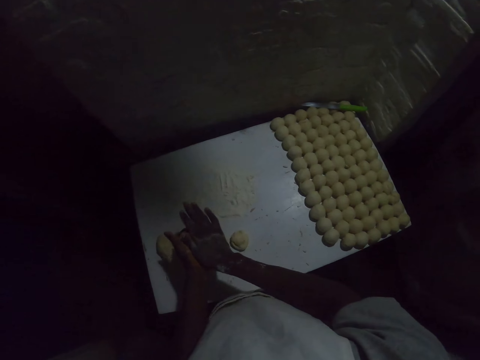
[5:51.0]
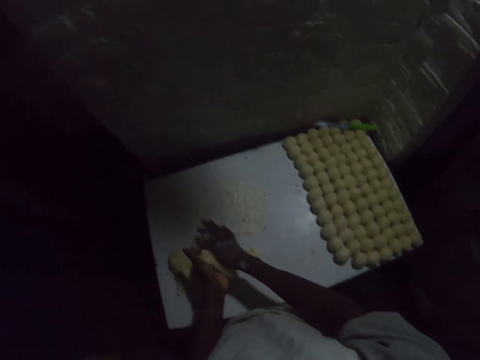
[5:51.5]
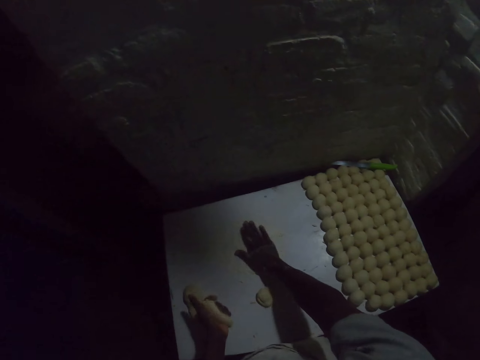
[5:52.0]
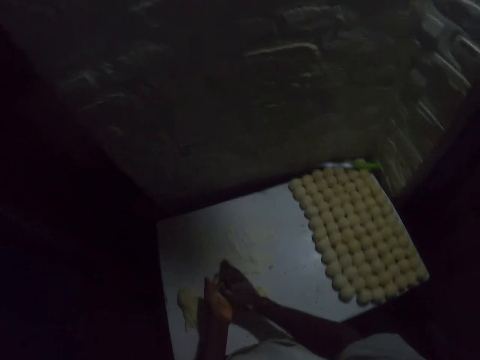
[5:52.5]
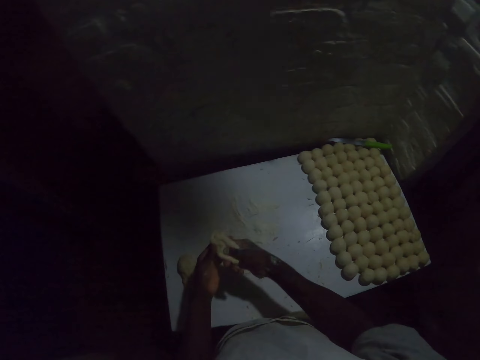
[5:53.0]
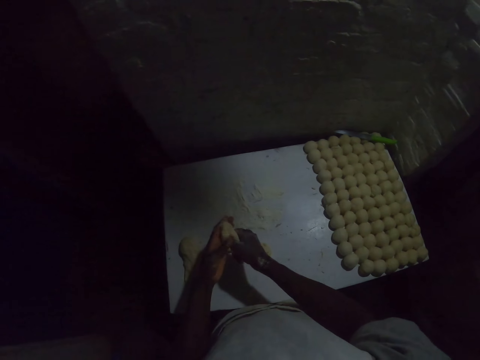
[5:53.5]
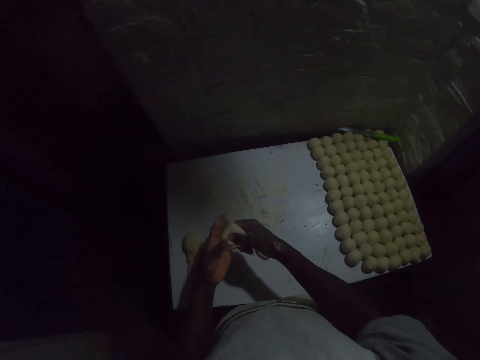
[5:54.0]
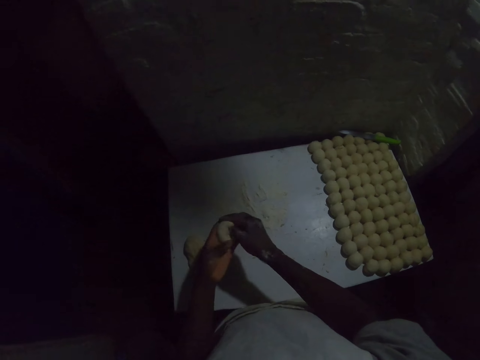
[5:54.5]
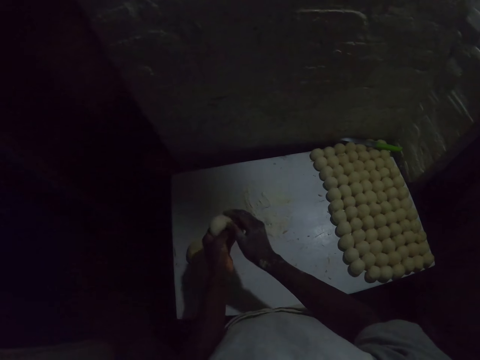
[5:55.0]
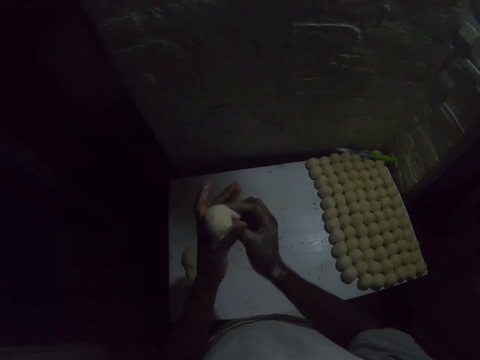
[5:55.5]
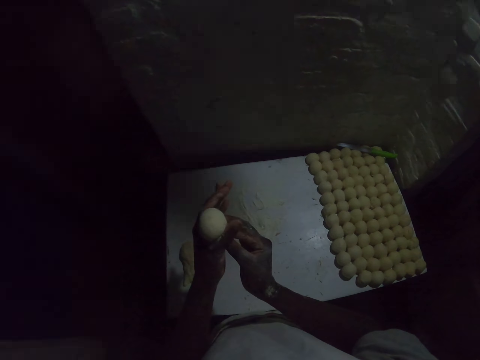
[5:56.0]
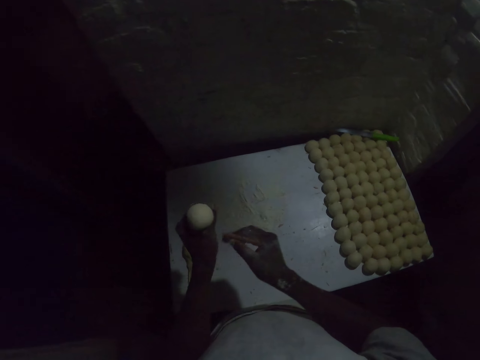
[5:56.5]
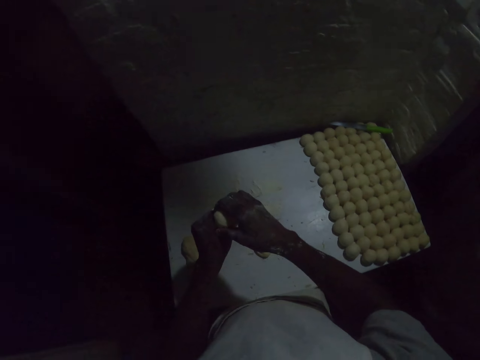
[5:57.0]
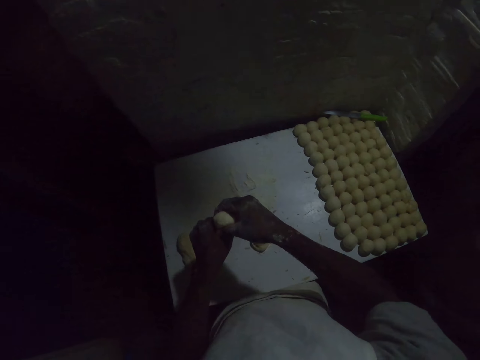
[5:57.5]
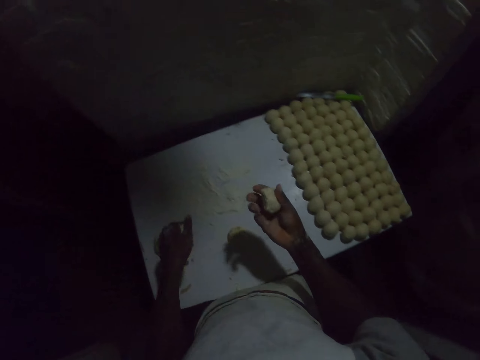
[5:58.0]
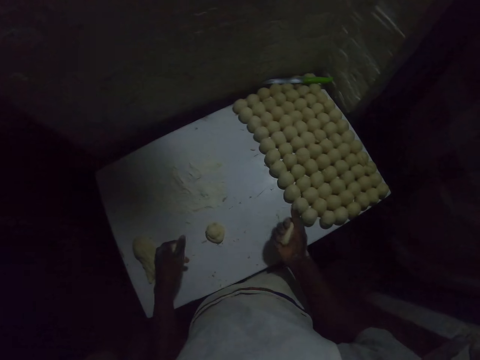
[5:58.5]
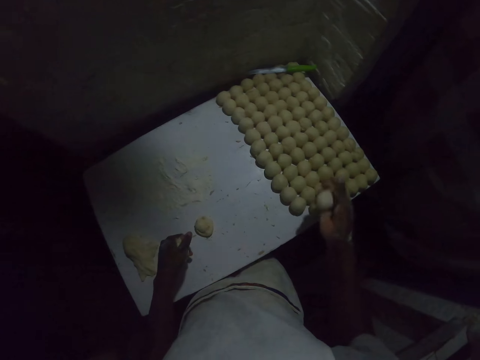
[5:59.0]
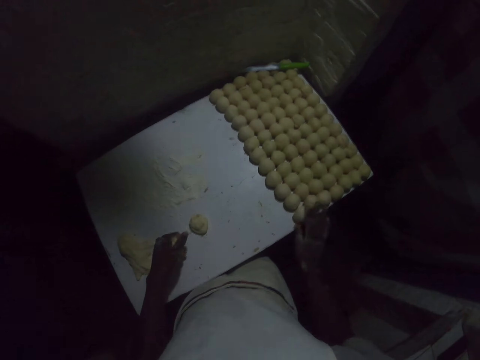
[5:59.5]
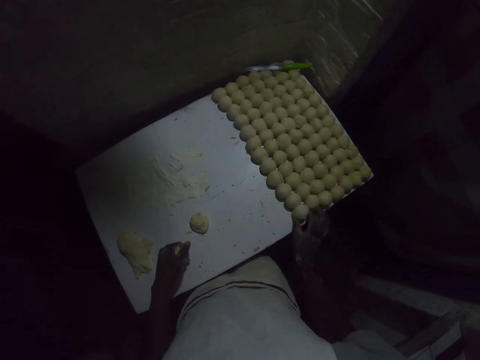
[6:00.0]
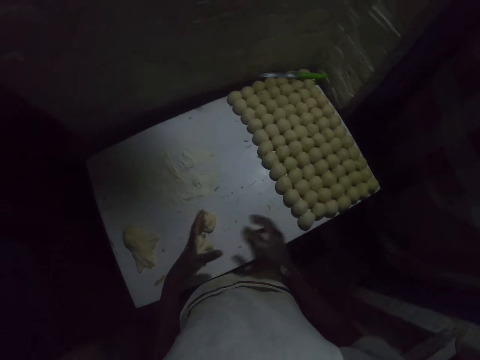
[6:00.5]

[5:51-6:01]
The camera wearer deforms the dough. They make a round shape with the dough. They cut the dough. They put the round dough on the table.

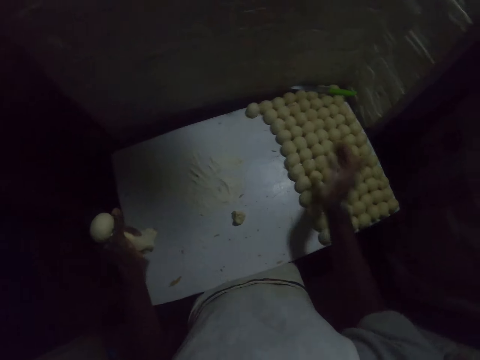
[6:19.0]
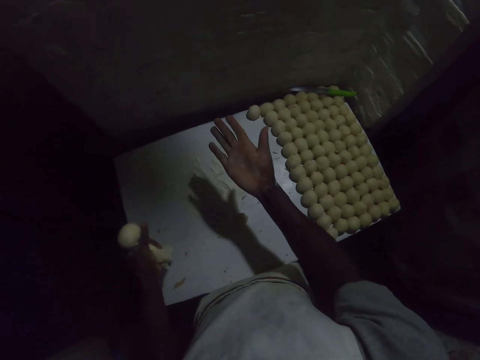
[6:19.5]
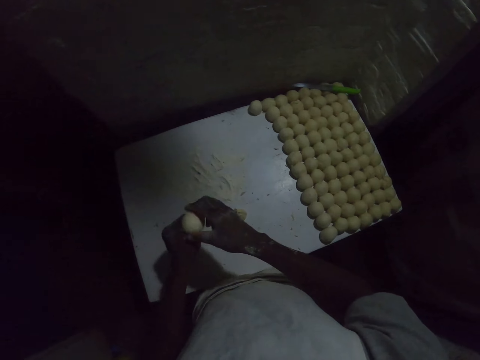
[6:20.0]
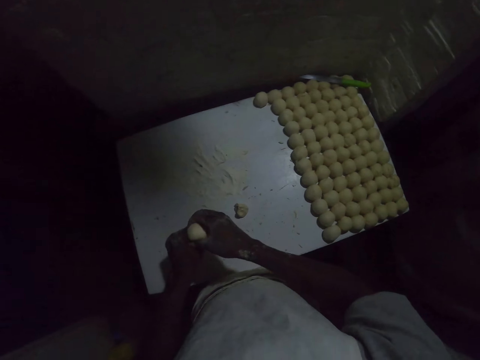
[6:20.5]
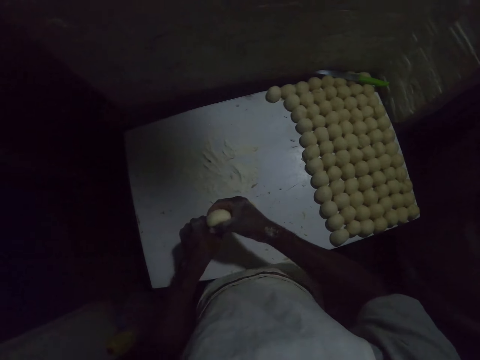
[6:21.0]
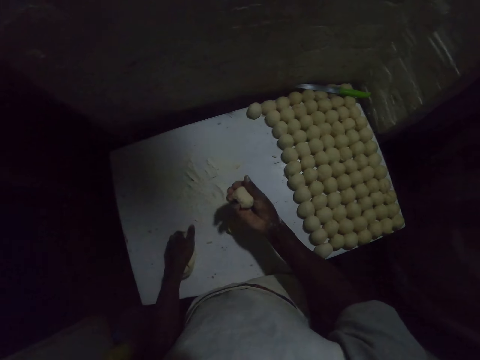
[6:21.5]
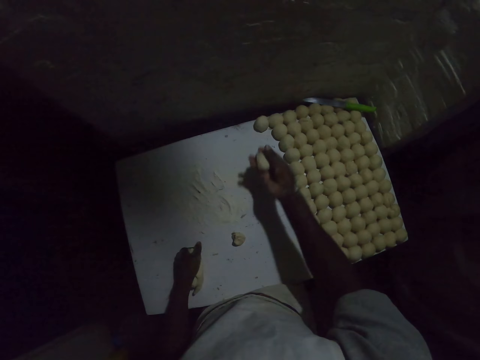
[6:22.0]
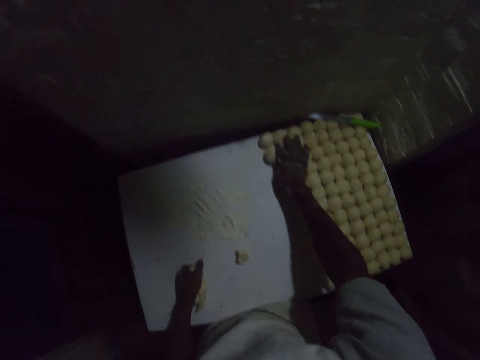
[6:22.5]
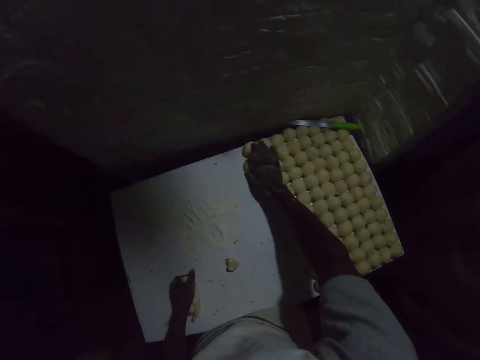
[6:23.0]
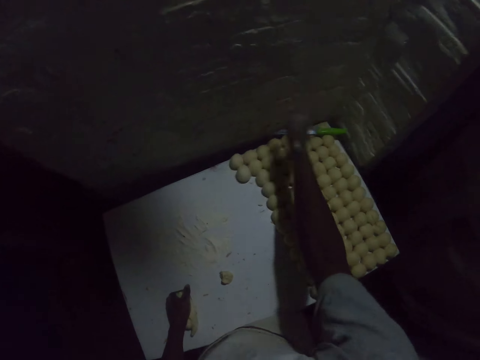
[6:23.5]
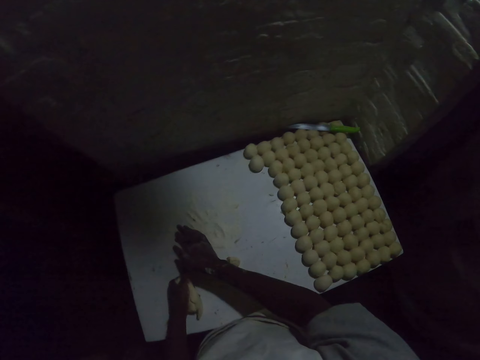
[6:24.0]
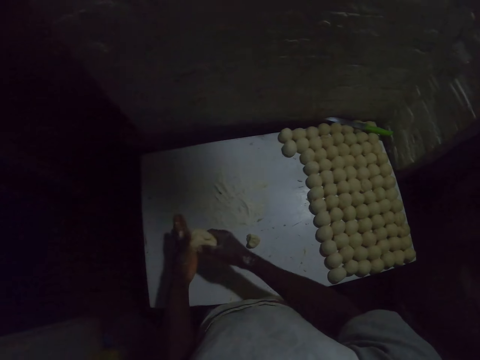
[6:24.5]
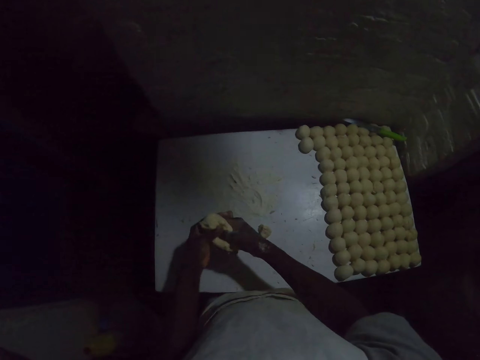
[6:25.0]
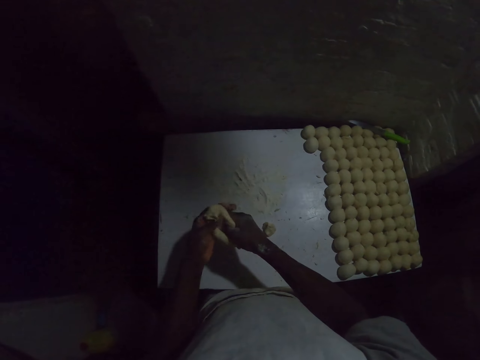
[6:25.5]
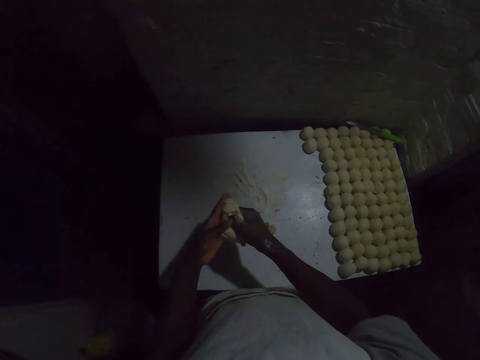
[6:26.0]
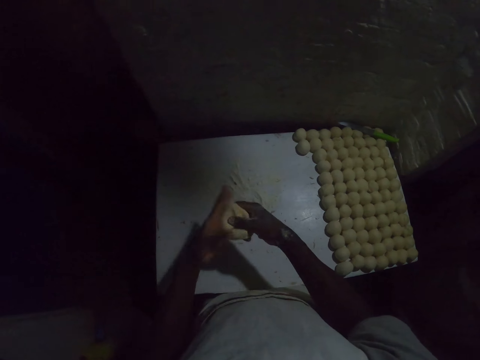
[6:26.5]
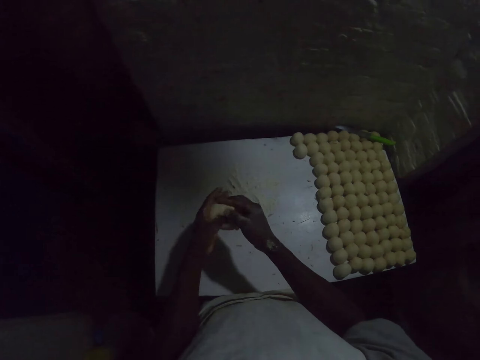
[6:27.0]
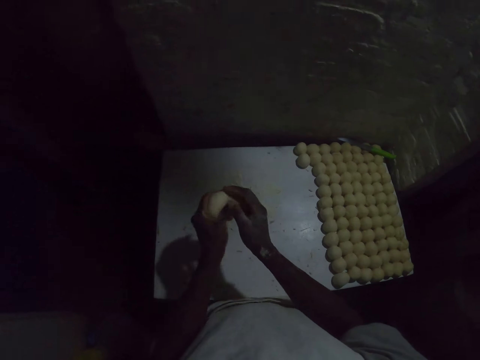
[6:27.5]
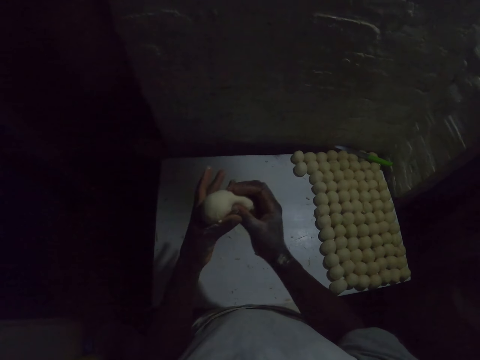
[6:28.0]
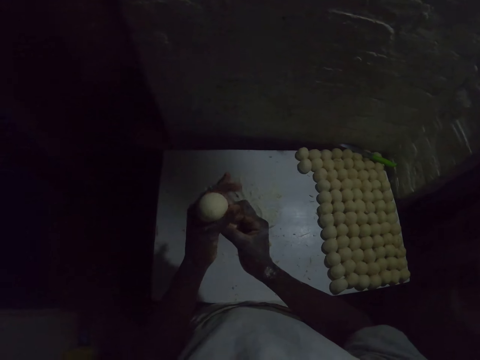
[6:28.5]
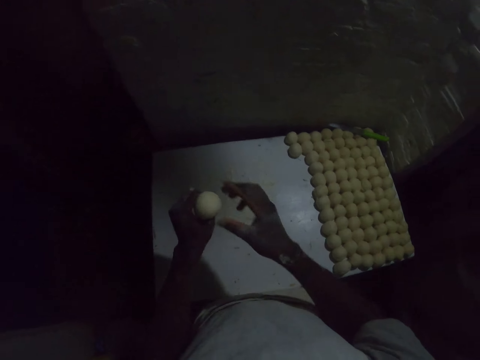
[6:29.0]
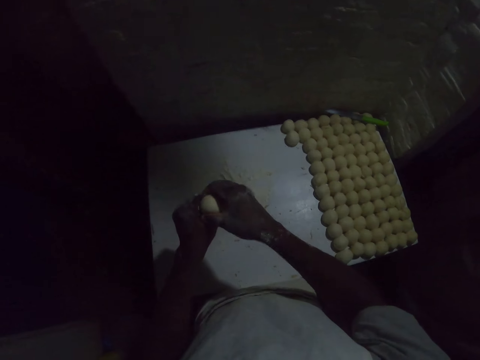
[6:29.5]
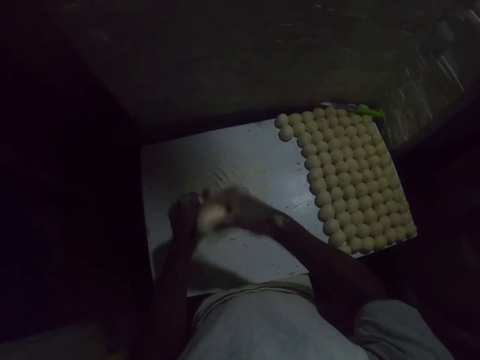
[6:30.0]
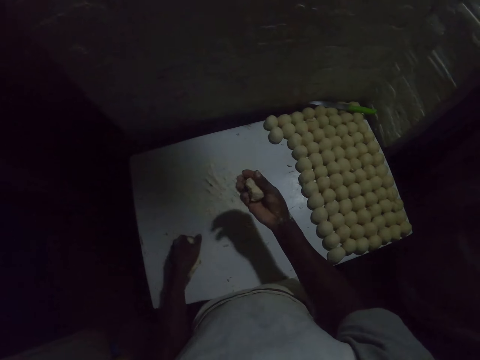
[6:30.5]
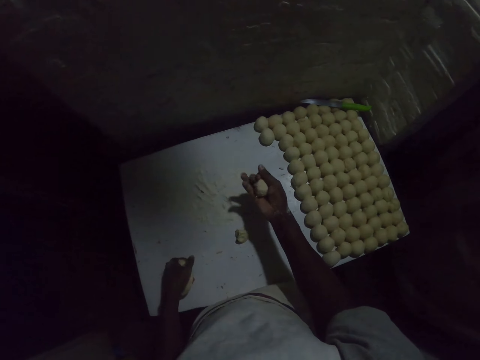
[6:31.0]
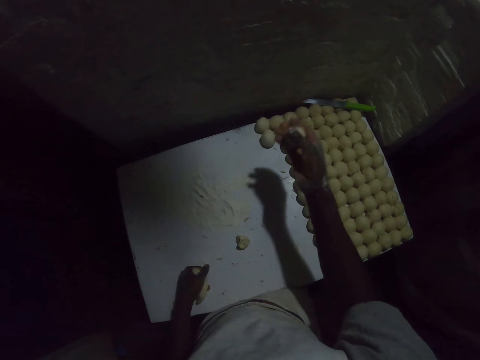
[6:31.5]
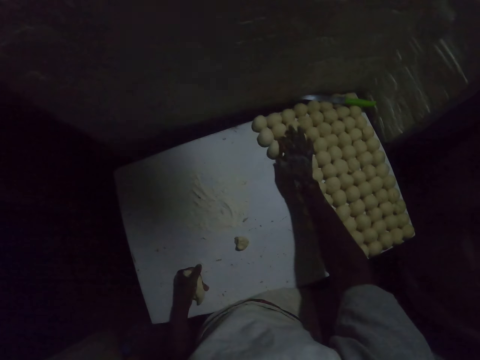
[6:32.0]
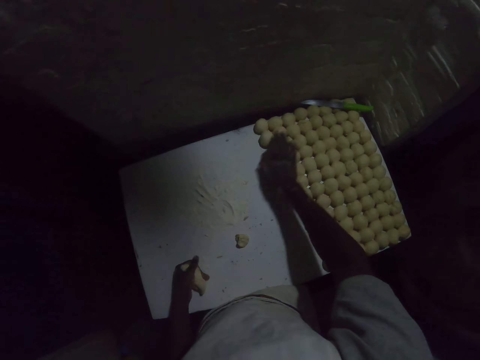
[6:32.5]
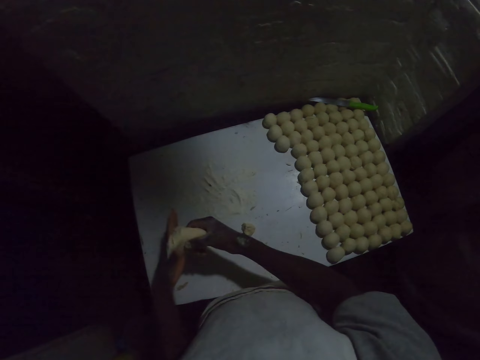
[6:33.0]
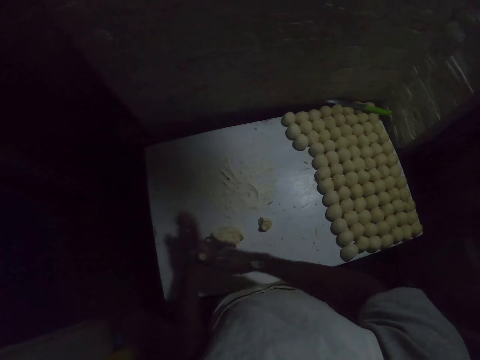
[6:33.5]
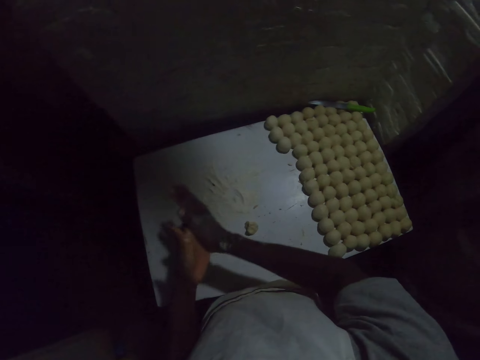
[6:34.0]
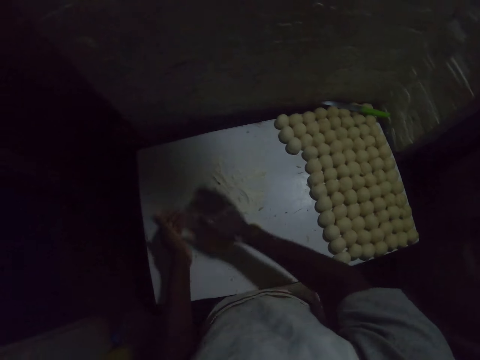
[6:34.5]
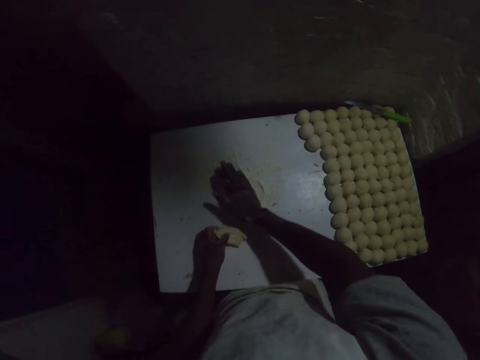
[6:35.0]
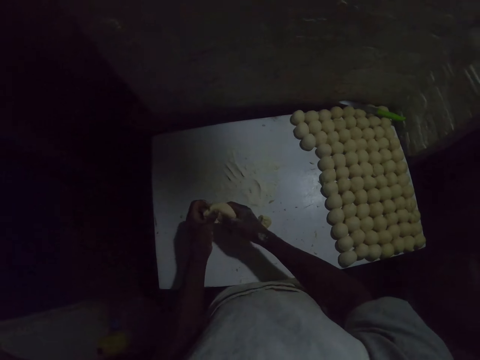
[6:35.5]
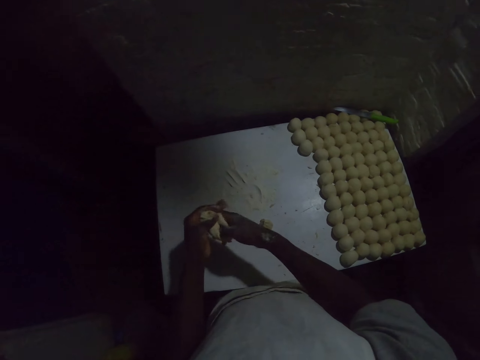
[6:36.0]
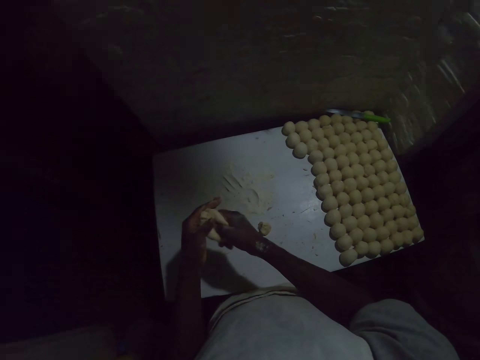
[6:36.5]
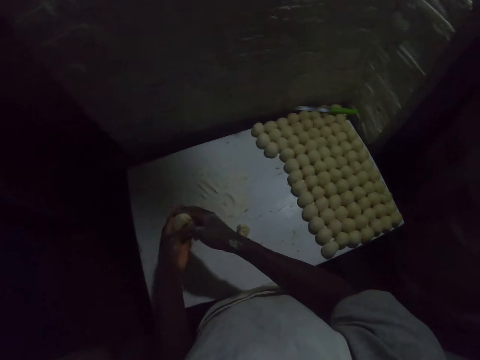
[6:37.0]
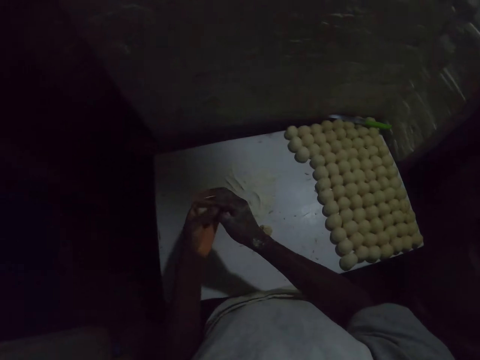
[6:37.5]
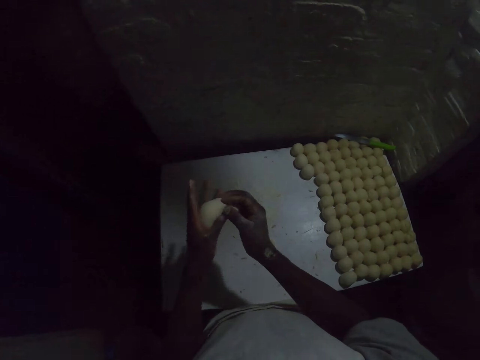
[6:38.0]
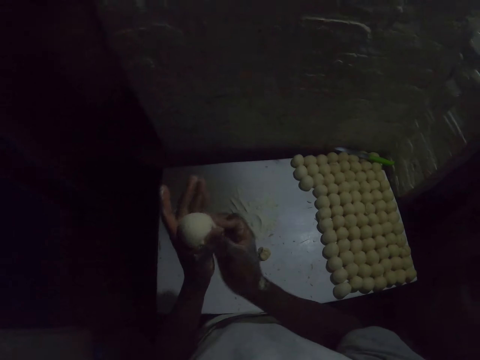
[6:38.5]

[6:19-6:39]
The camera wearer cuts the round dough. They put the round dough on the table. They deform the dough. They prepare the dough. They make a round shape with the dough. They cut the round dough. They put the dough on the table. They drop the remaining dough on the table. They prepare the dough. They pick up the dough. They deform the dough. They make a round shape with the dough.
